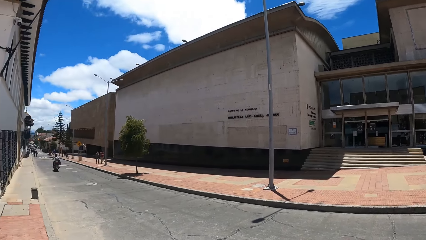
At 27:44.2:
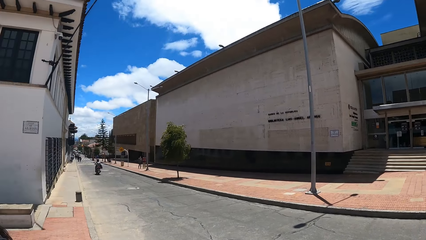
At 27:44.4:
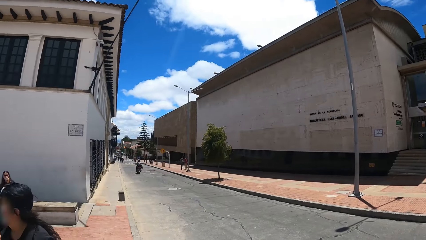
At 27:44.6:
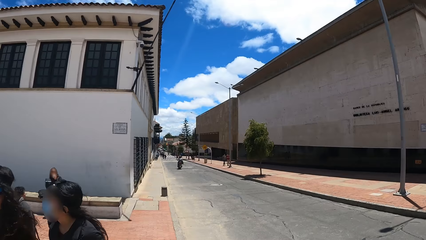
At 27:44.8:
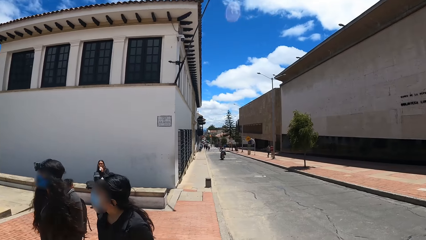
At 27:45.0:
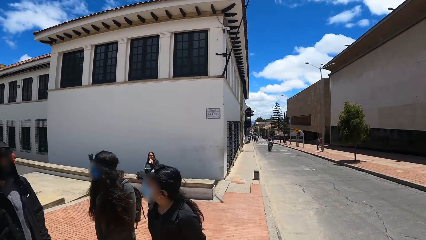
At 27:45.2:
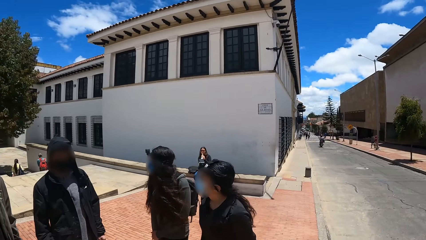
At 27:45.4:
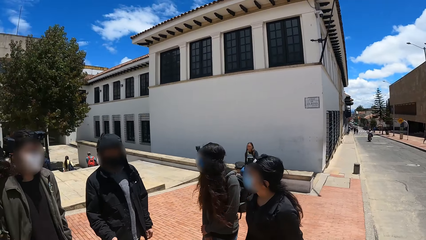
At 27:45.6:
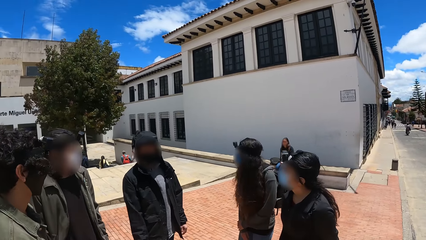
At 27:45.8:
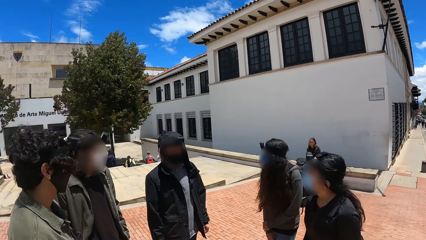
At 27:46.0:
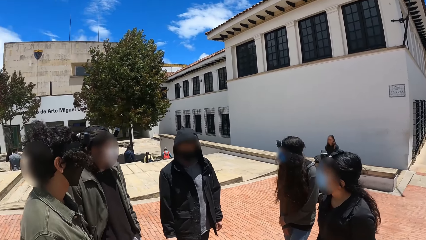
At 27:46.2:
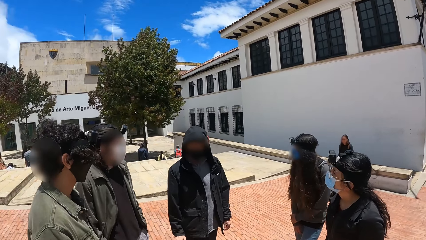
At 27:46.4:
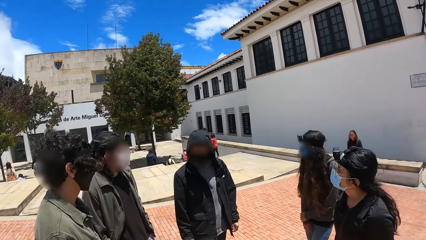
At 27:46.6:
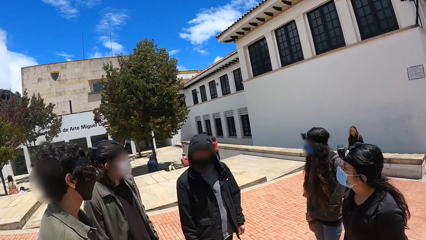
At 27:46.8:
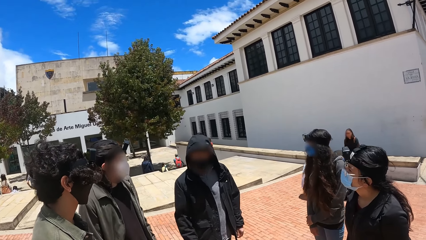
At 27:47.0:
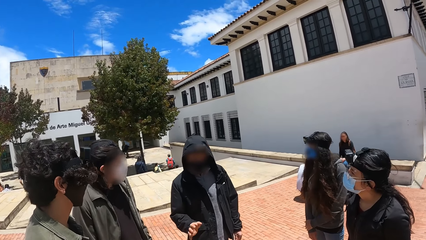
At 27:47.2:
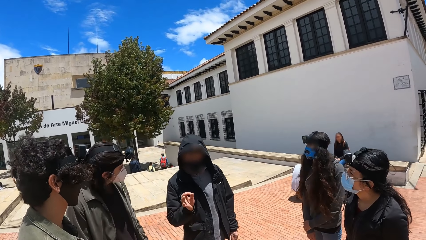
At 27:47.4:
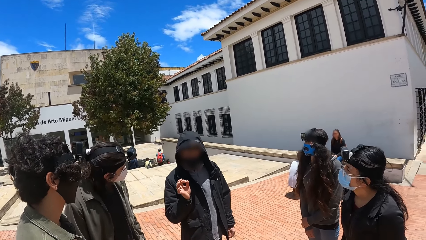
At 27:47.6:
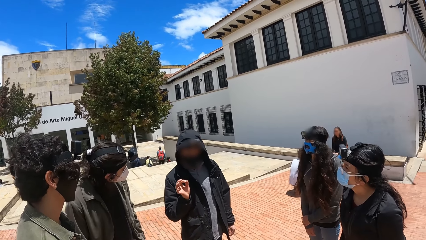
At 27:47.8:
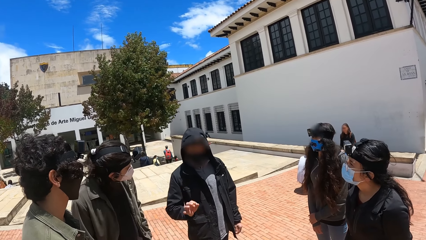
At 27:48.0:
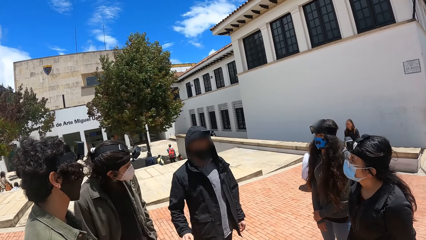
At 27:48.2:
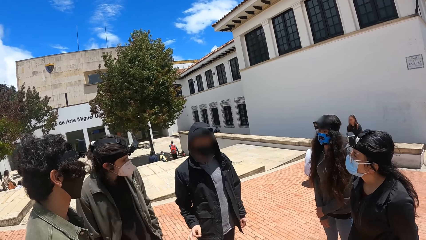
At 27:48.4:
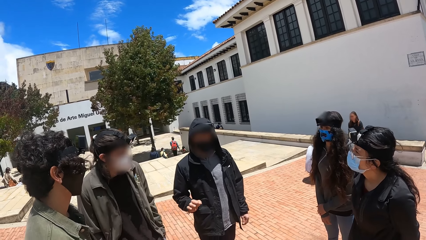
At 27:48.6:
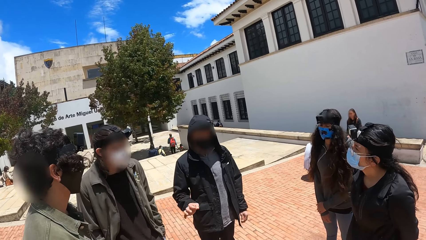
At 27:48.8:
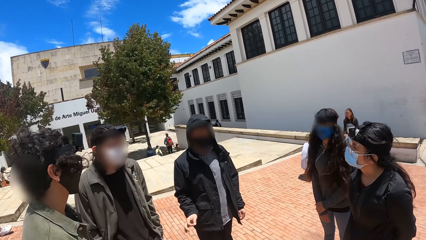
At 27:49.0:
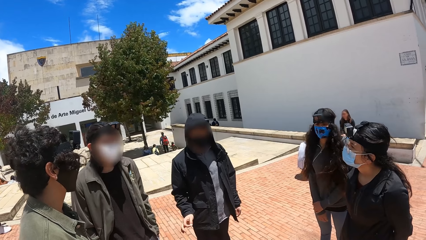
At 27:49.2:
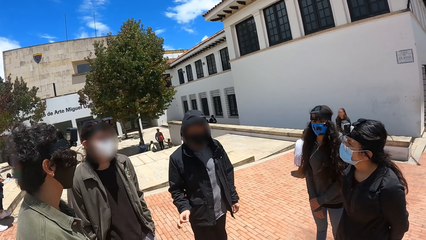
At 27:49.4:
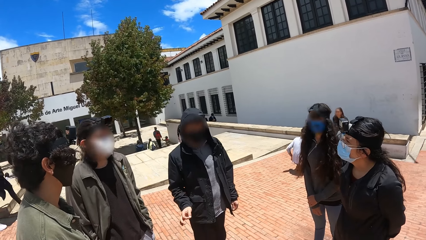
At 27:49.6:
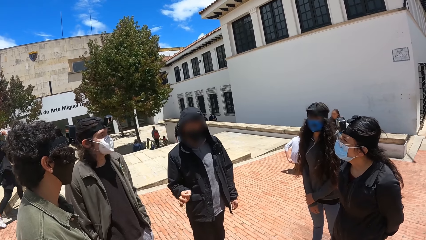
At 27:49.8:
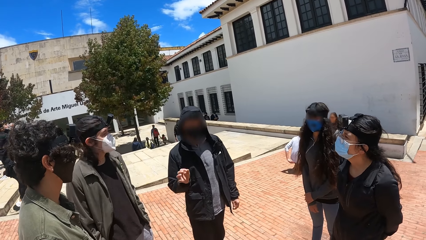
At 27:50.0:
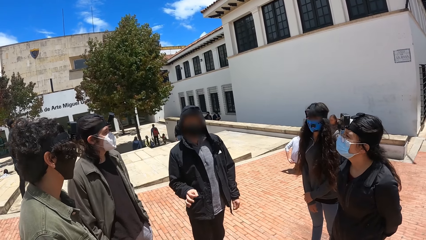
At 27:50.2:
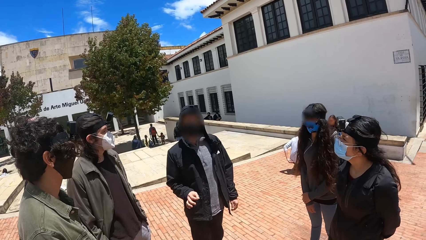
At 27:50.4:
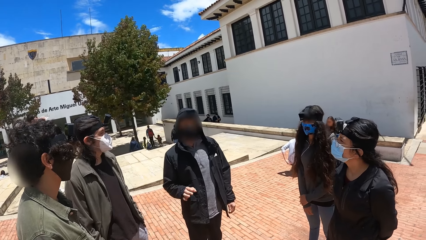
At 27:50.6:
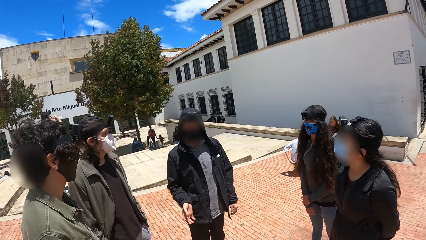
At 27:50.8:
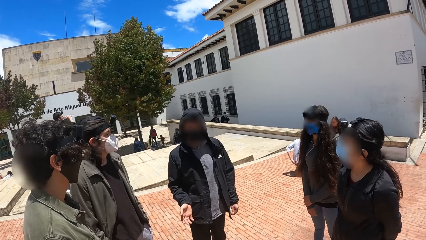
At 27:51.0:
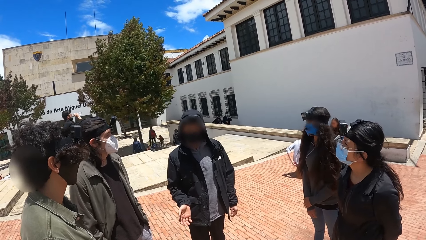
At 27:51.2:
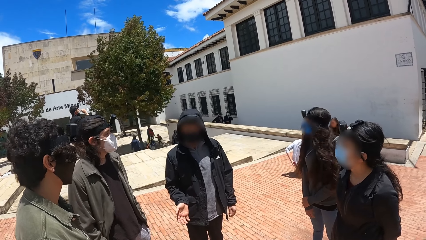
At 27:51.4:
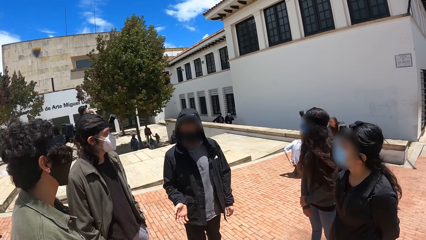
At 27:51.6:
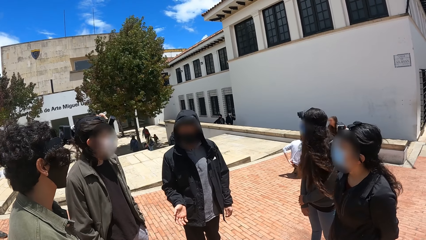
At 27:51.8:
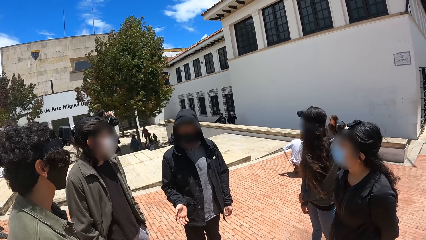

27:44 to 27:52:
The camera wearer looks at a person. They interact.

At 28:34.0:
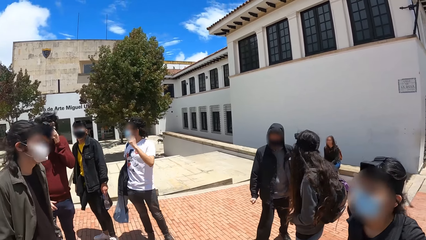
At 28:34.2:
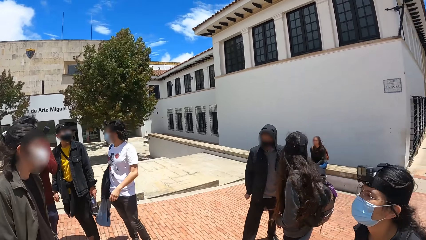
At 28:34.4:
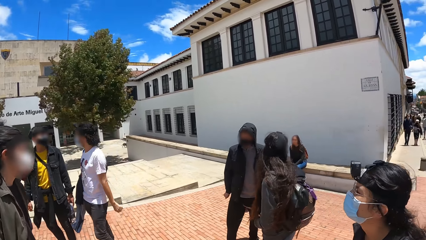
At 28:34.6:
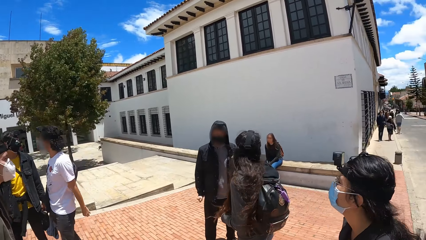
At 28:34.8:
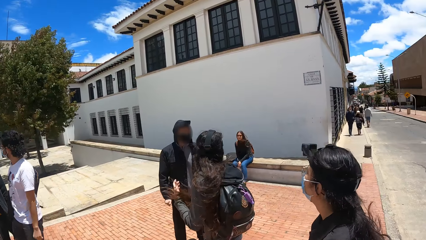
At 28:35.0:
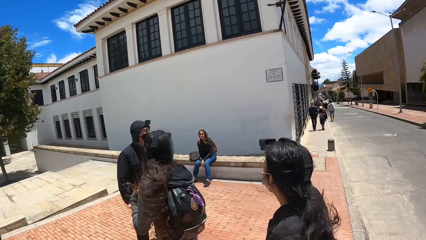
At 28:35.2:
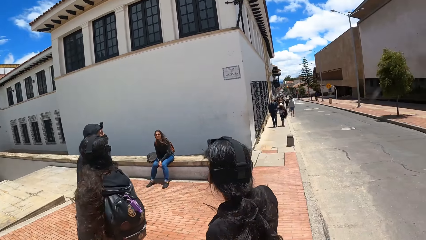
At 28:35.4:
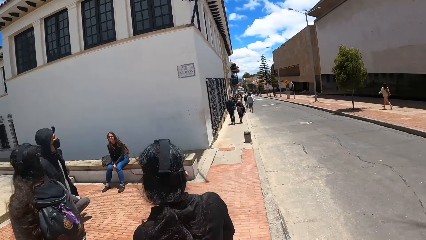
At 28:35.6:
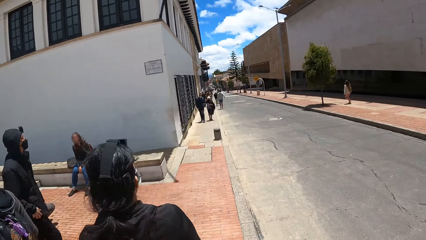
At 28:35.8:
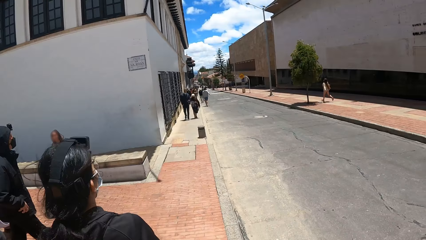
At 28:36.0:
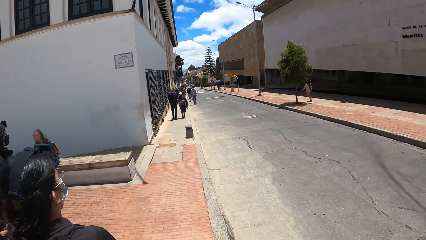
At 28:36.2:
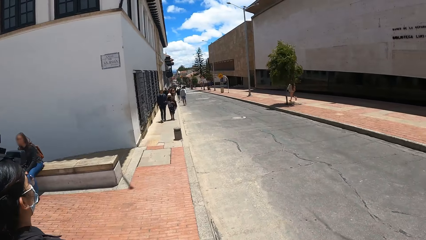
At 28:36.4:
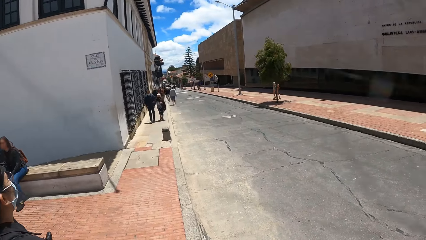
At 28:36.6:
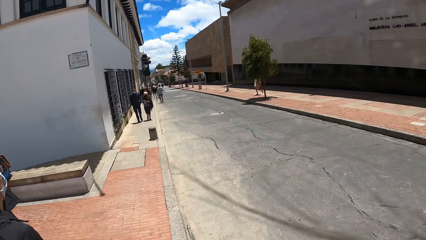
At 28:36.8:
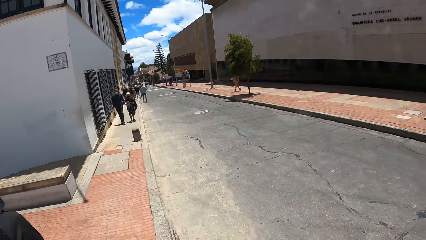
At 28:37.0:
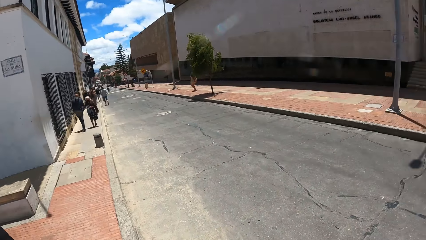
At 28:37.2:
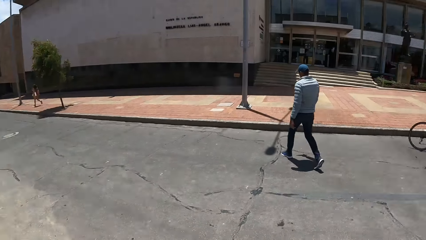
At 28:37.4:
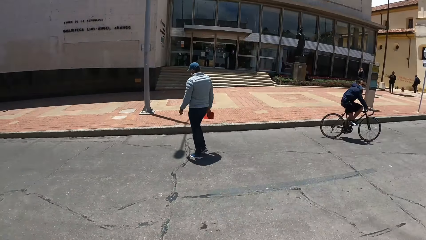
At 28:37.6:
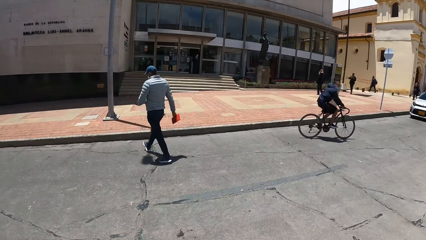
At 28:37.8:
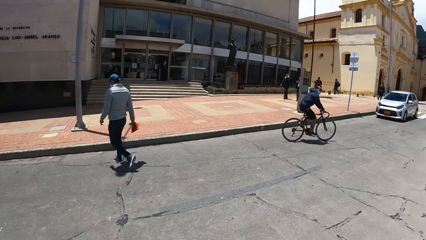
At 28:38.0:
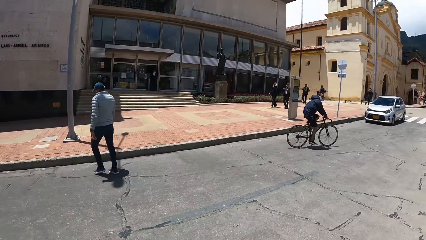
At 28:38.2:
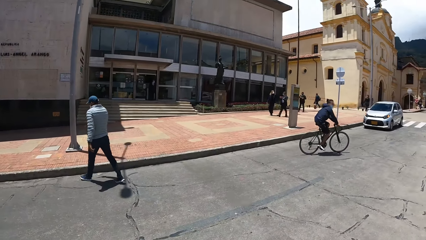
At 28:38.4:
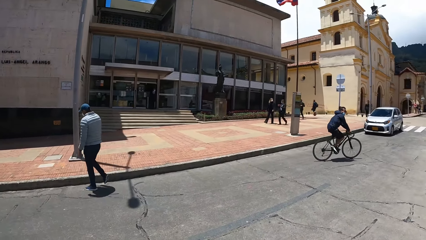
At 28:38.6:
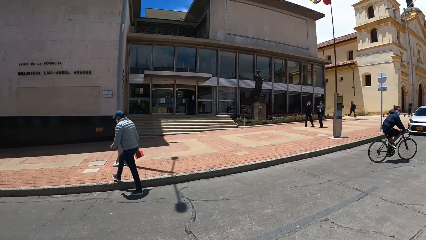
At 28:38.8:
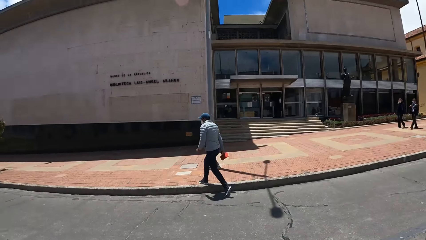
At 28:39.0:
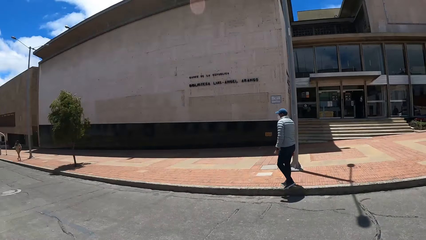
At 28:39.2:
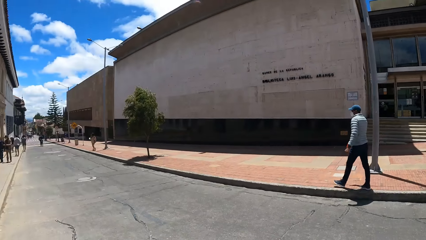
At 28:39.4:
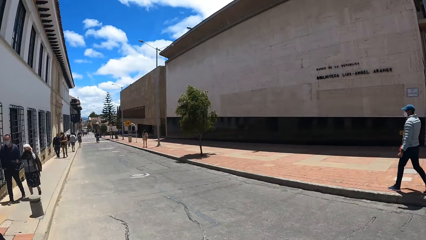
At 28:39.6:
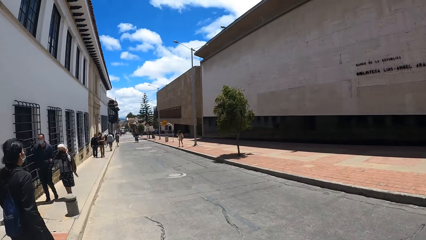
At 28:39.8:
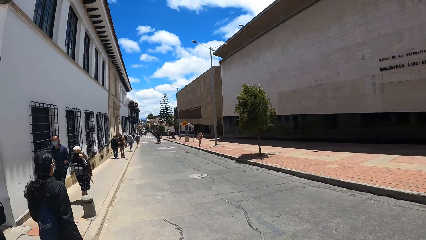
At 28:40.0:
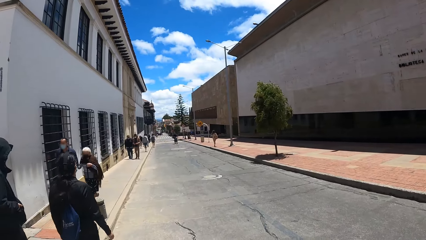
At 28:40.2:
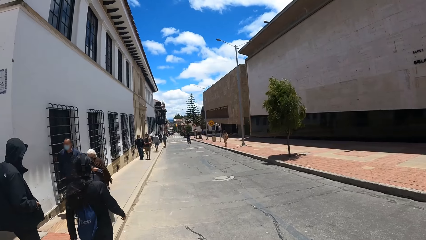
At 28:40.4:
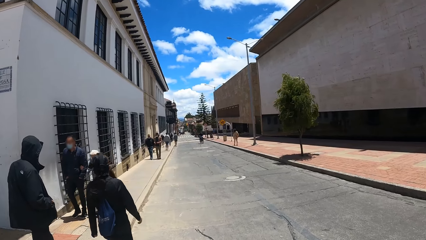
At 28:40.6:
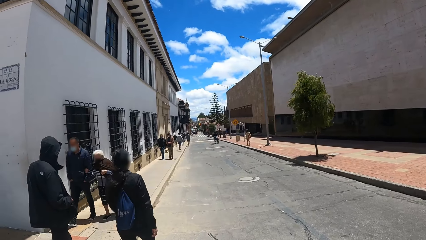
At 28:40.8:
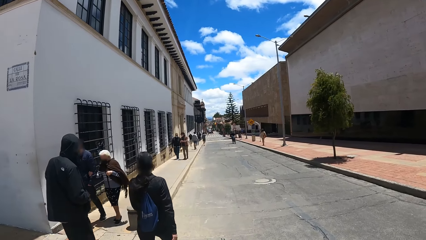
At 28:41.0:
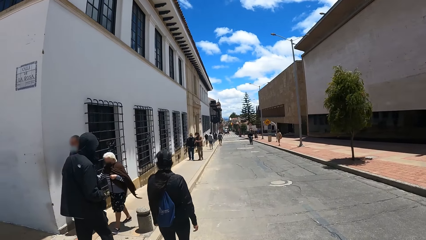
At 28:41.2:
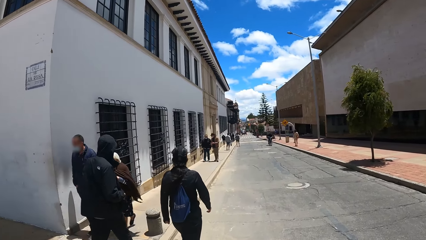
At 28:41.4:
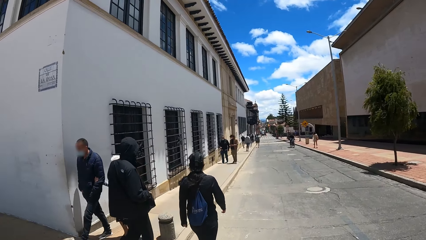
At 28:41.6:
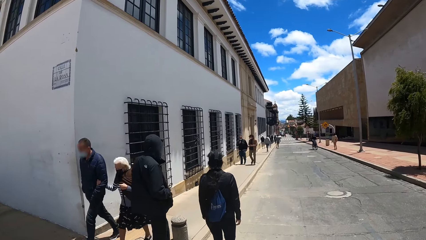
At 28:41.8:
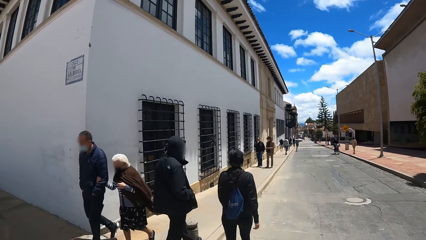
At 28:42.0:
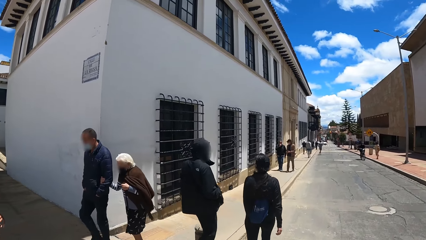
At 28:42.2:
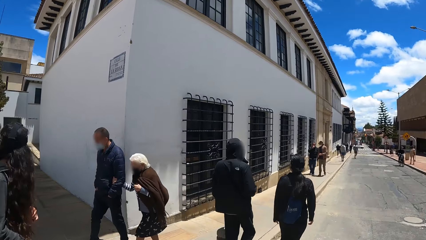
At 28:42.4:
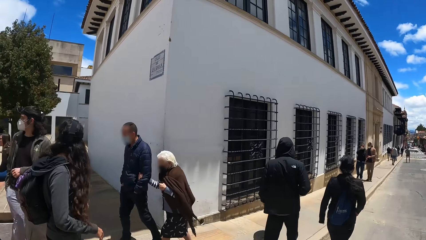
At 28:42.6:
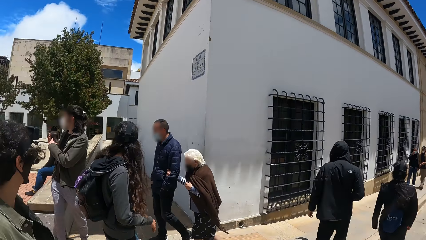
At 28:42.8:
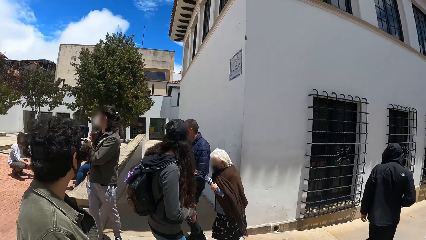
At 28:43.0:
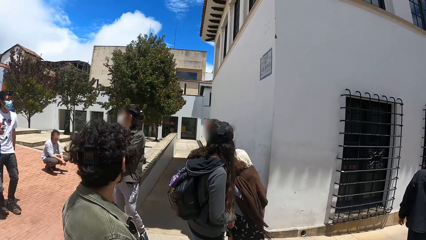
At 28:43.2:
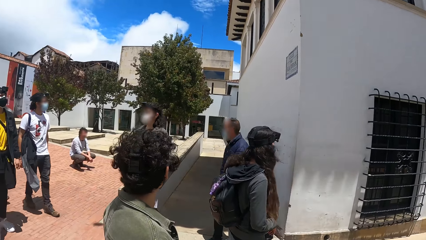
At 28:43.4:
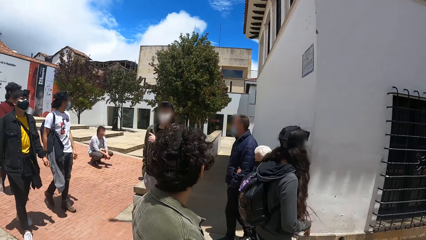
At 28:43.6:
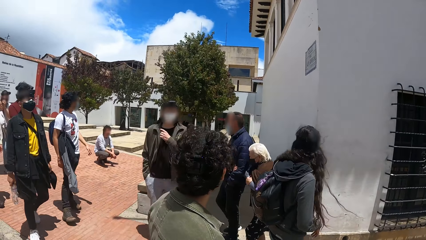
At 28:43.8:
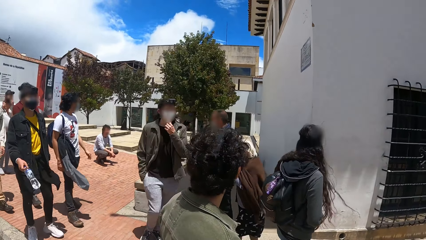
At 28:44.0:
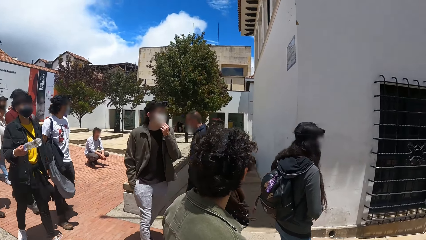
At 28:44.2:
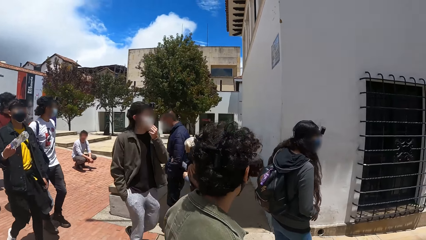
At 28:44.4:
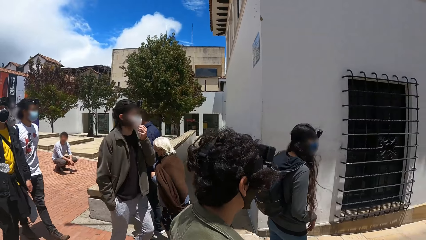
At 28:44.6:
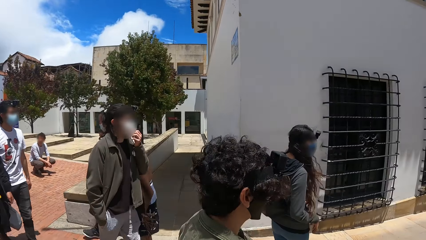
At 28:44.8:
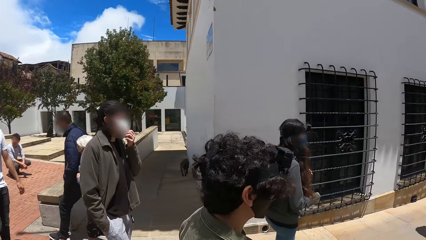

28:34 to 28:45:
The camera wearer walks on the sidewalk. They walk on the sidewalk again. They look around the road. They walk on the sidewalk and look around.
